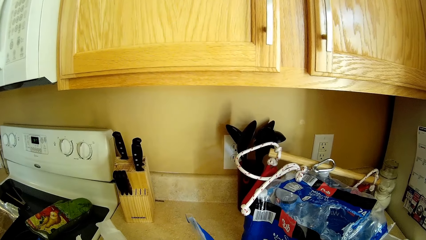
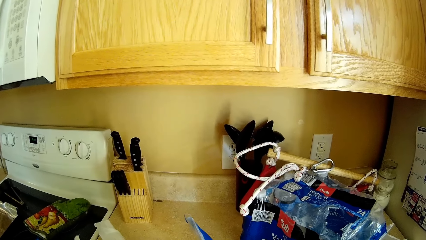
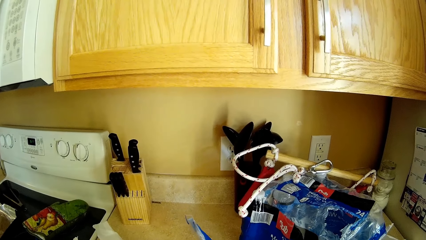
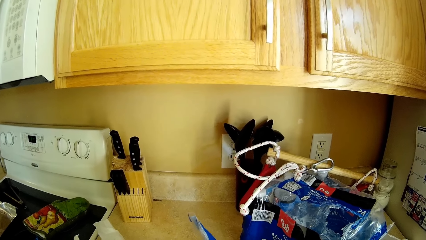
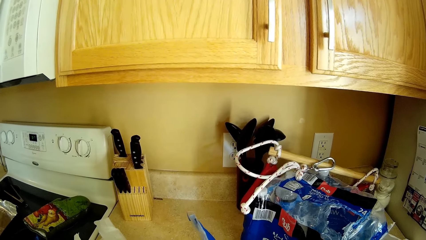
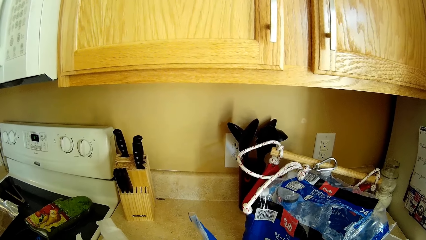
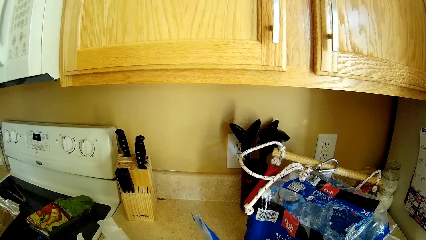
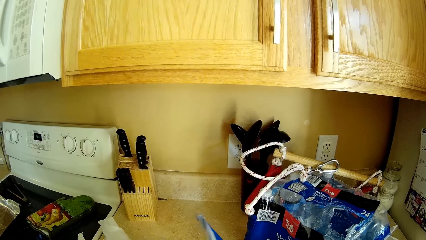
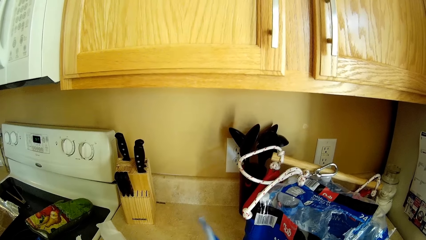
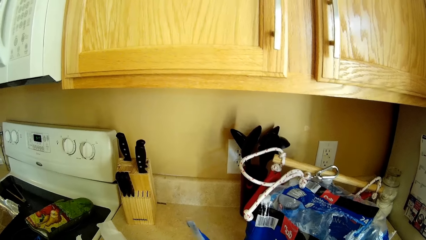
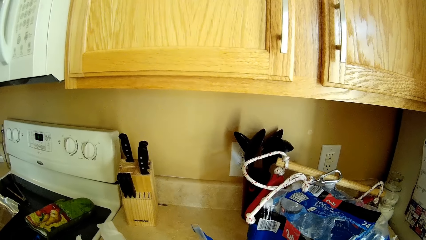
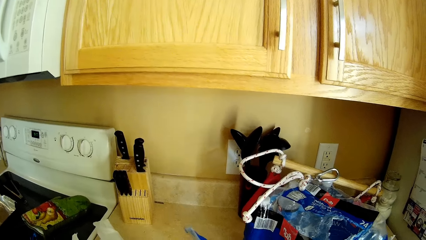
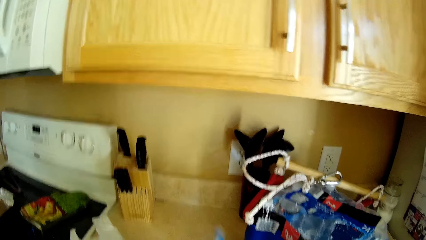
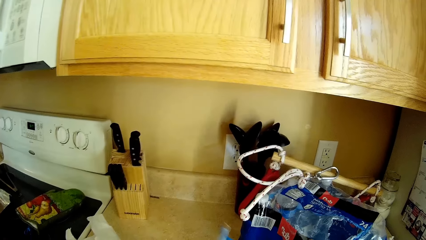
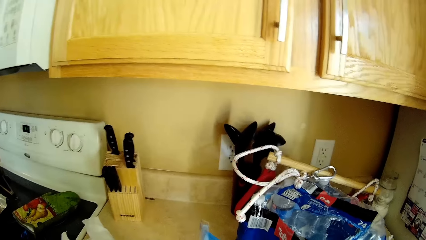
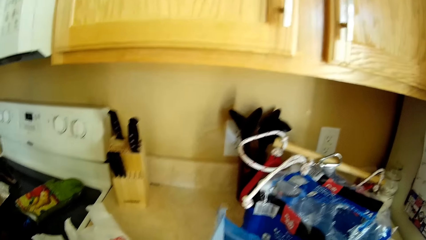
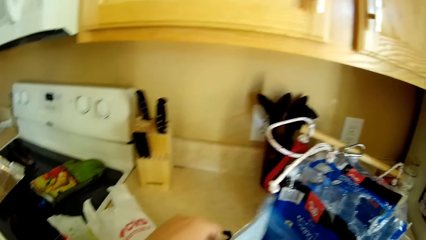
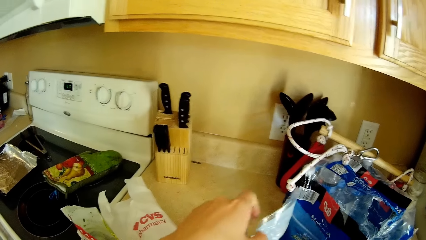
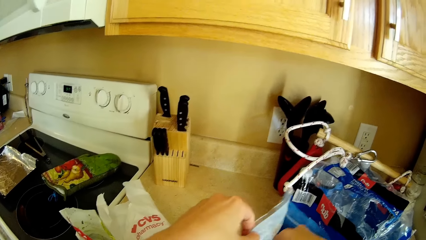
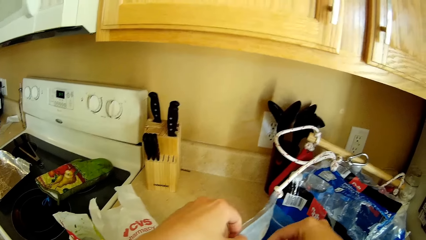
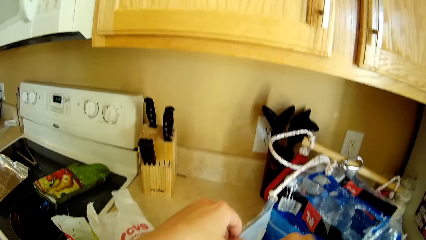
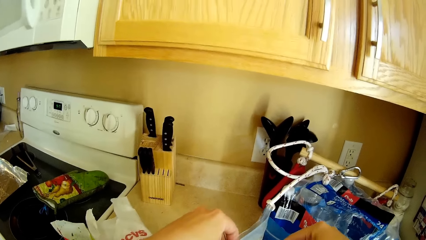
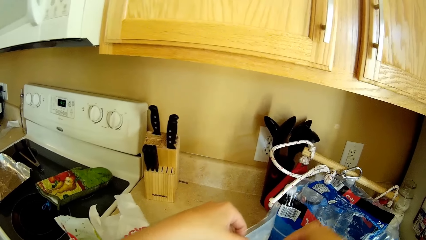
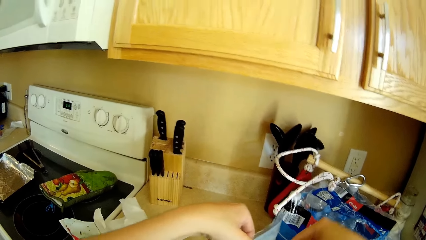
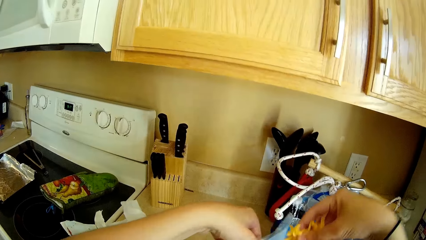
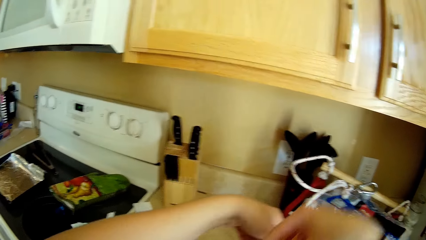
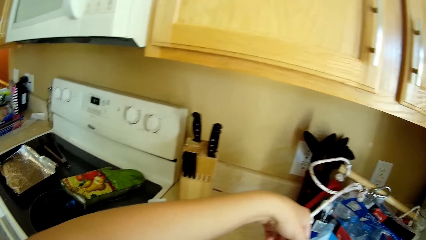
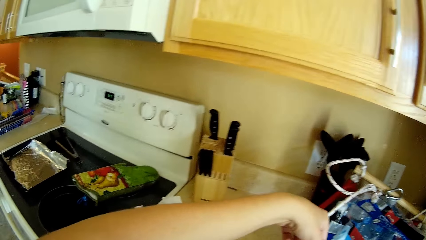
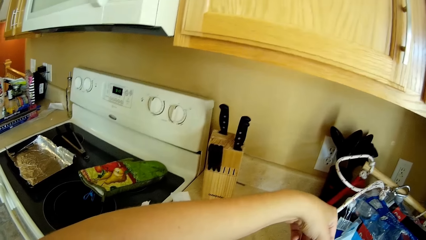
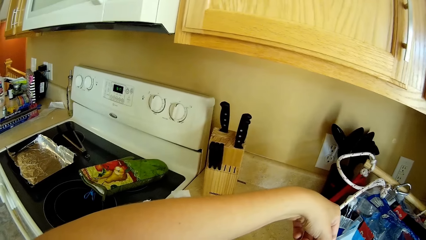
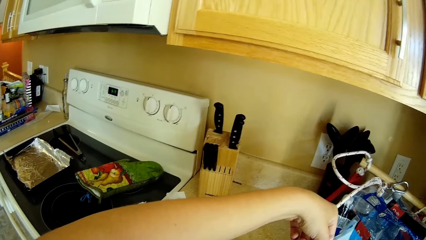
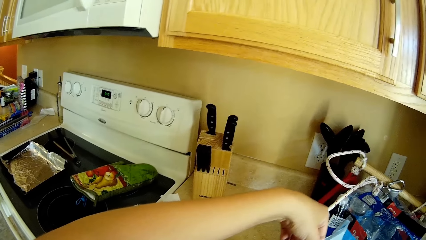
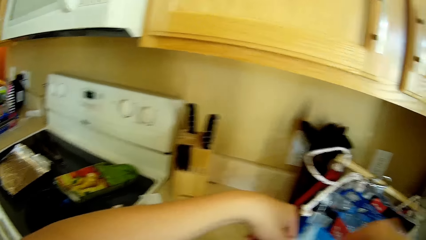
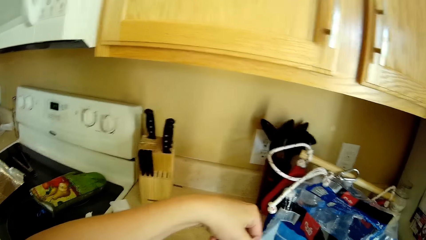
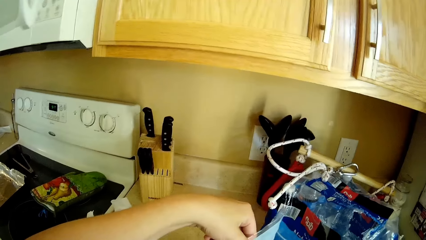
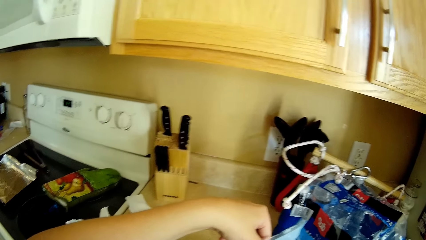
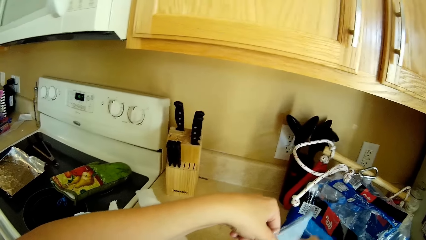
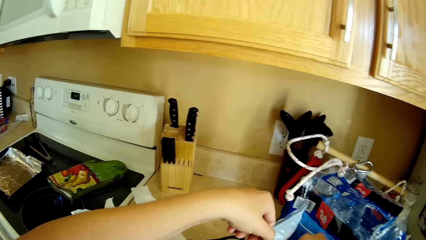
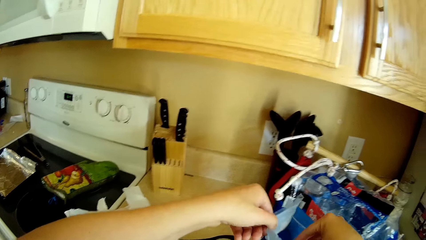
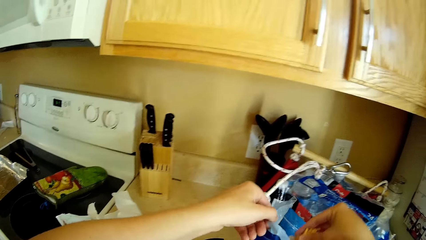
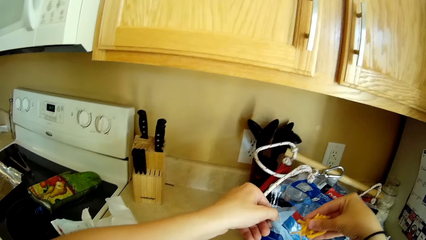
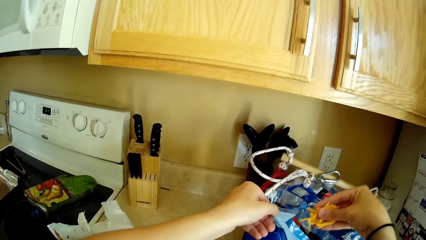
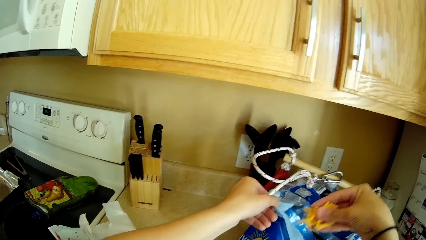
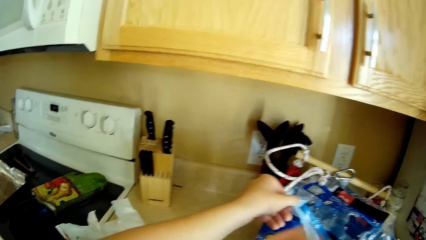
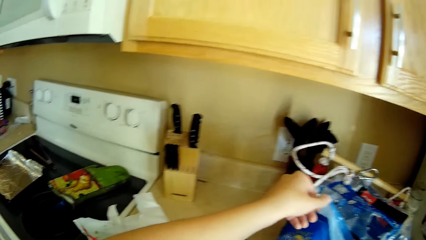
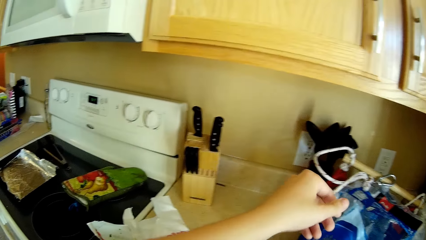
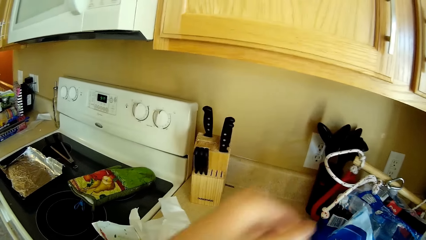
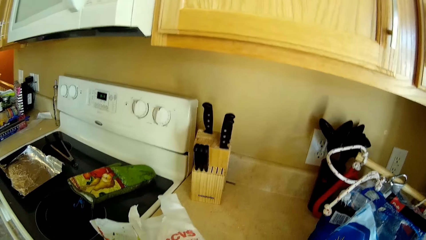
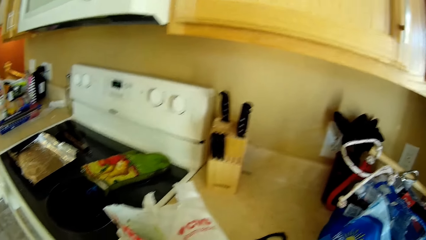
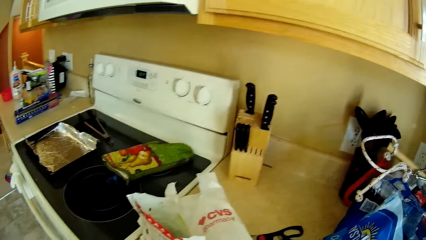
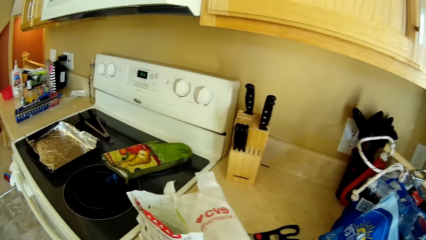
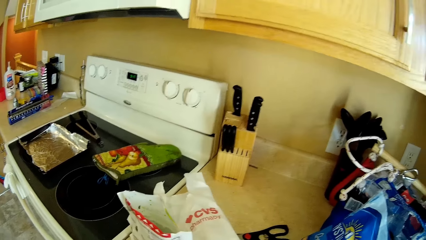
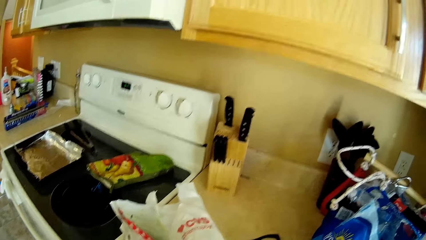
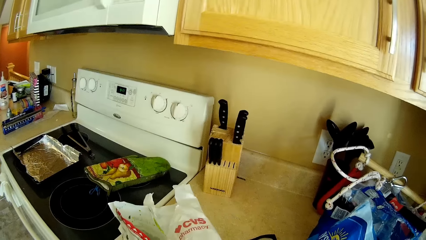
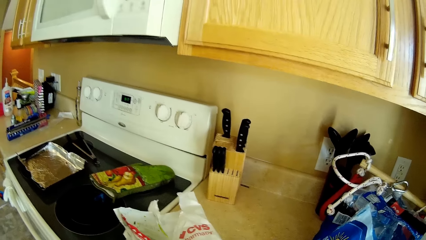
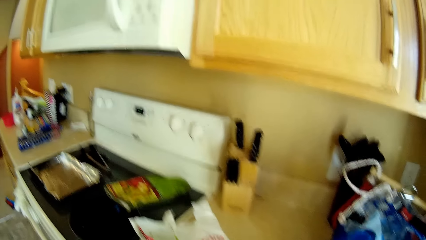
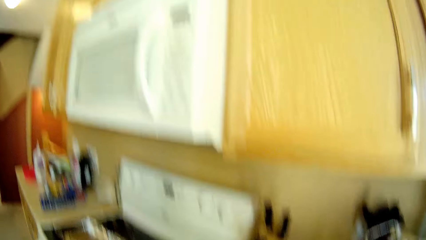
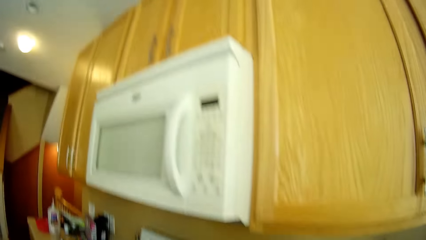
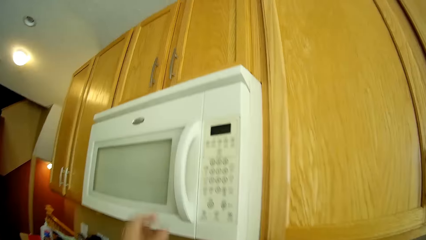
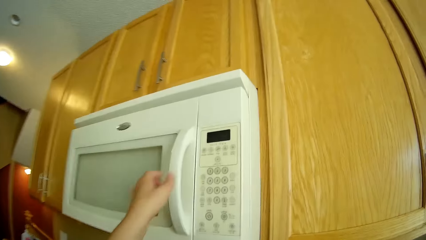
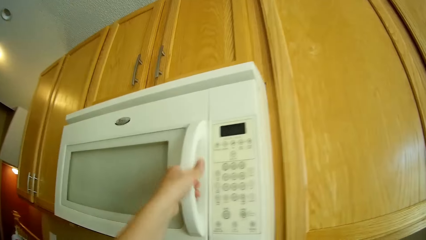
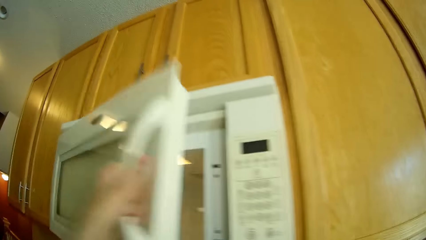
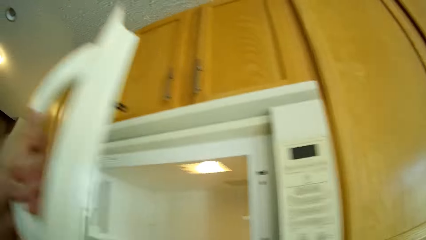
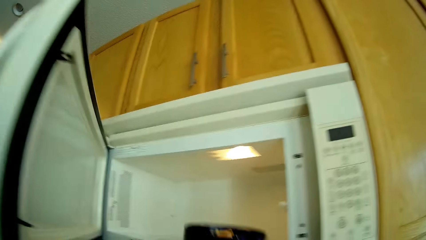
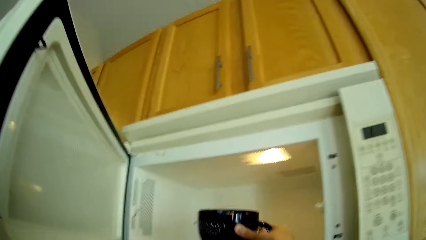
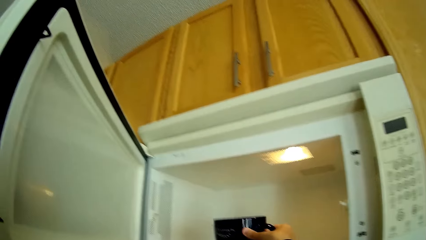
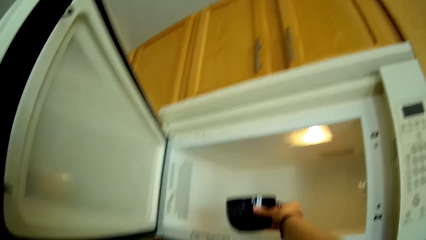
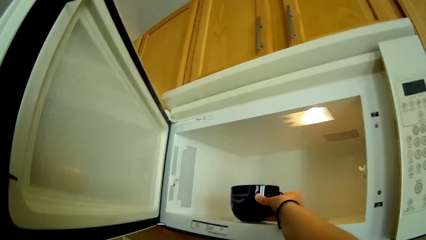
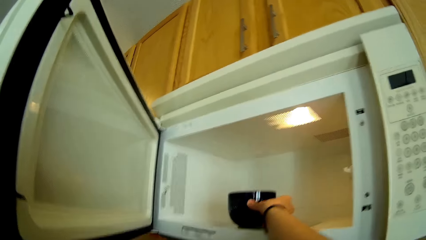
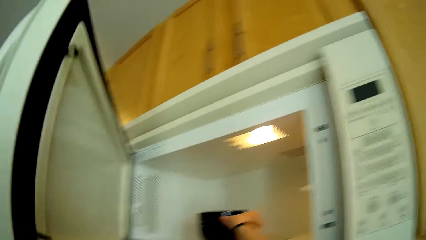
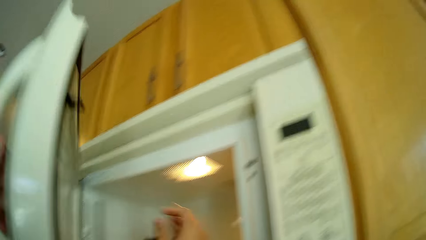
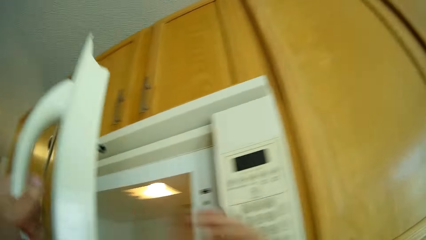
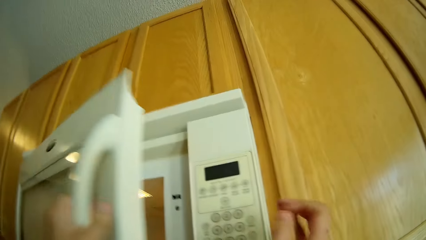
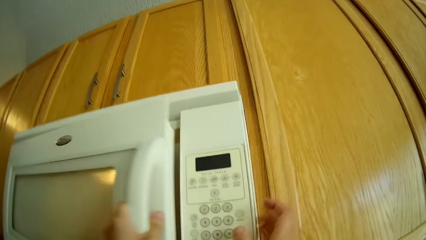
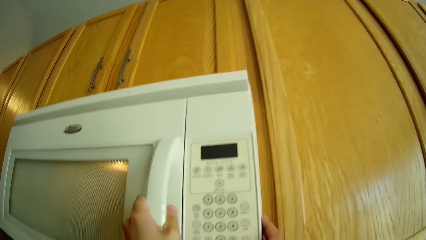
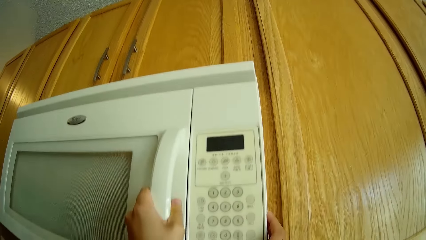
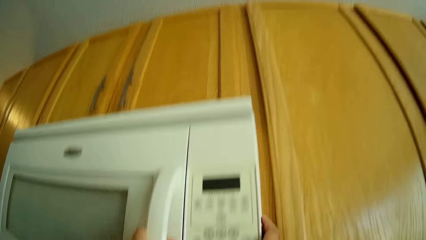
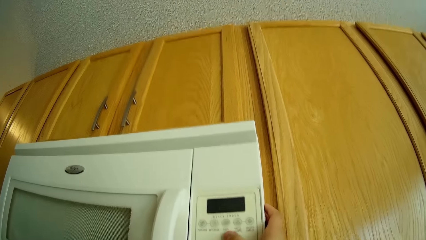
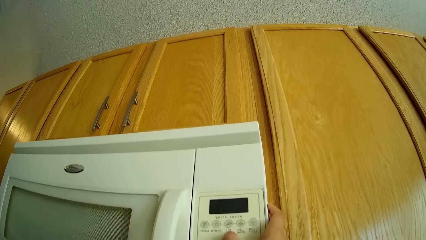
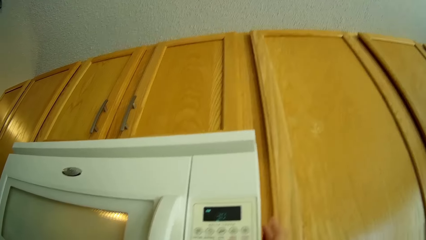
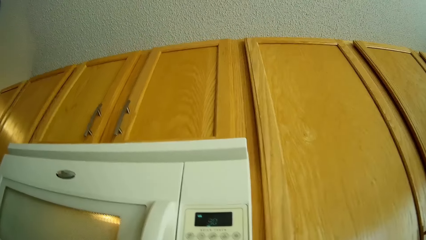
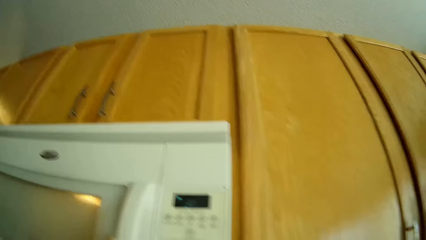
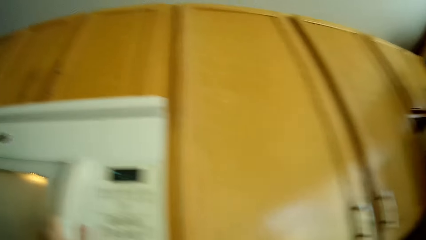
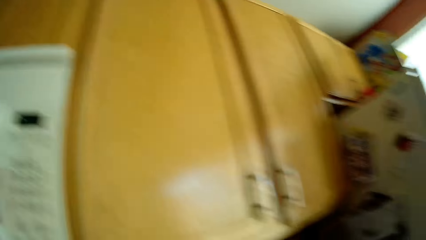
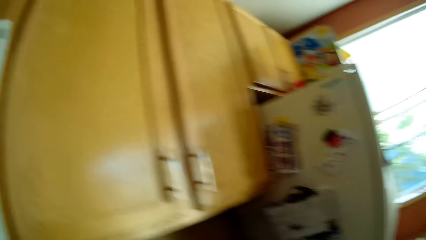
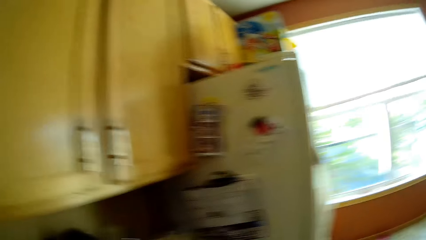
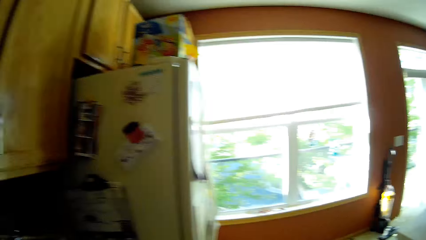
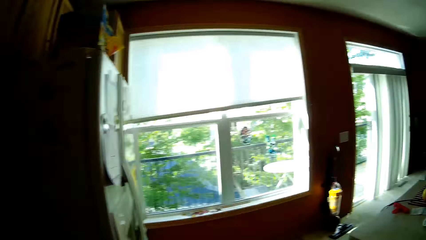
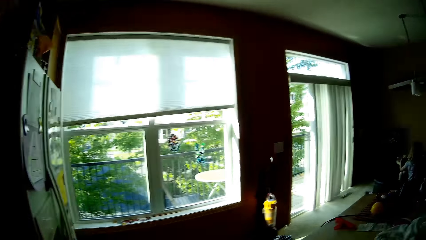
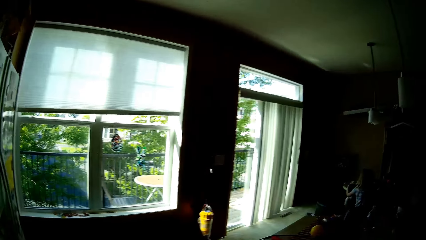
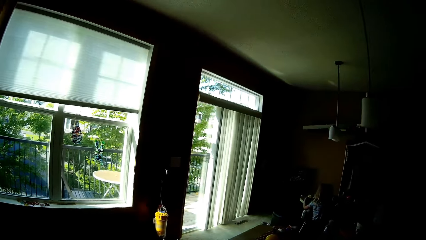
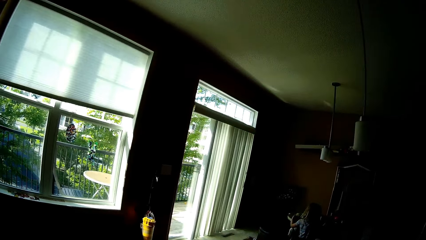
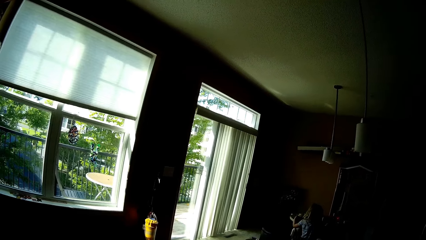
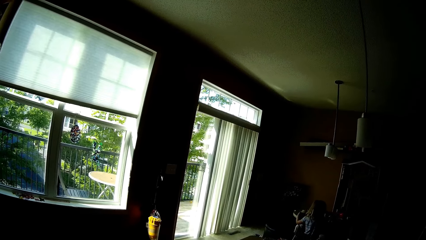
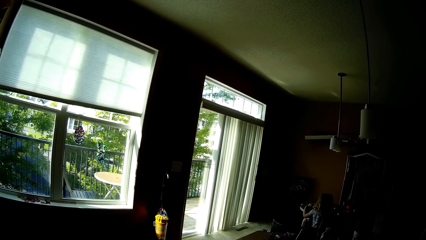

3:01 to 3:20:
The camera wearer opens the pack of cheese with her hands. She picks cheese from the pack of cheese on the countertop with her right hand. She places a carton of milk in the fridge. She puts the cheese in her right hand into a cup on the countertop. She picks cheese from the pack of cheese on the countertop with her right hand. She puts the cheese in her right hand into the cup on the countertop. She opens a microwave oven with her left hand. She places the cup in her right hand into the microwave oven. She closes the microwave oven with her left hand. She operates the microwave oven with her right hand.
